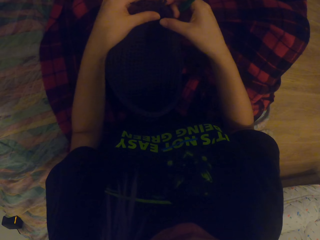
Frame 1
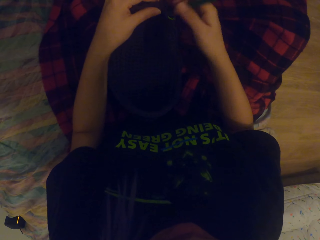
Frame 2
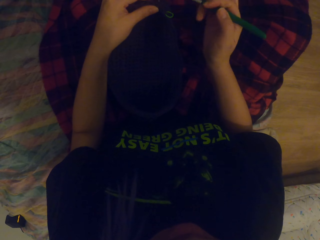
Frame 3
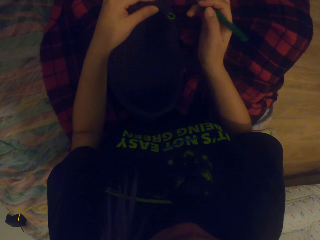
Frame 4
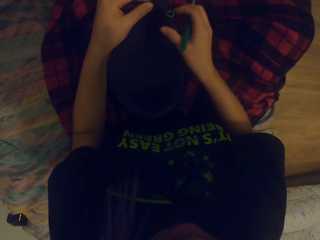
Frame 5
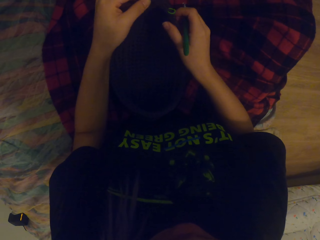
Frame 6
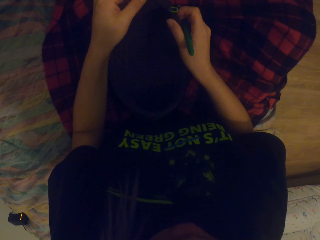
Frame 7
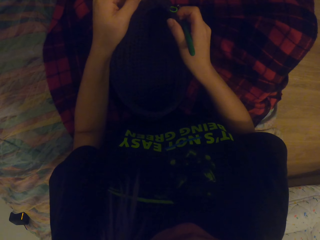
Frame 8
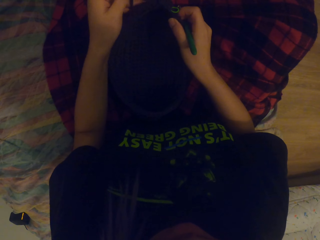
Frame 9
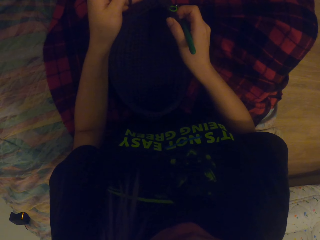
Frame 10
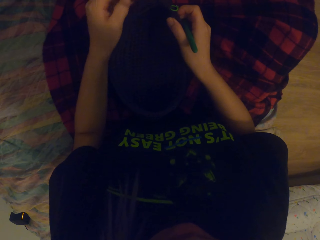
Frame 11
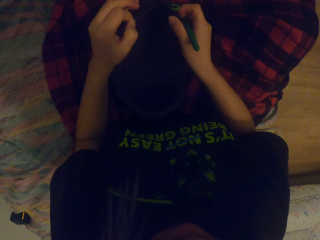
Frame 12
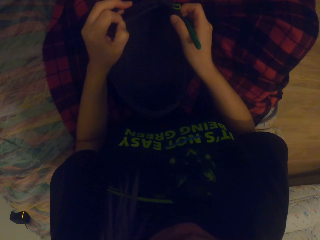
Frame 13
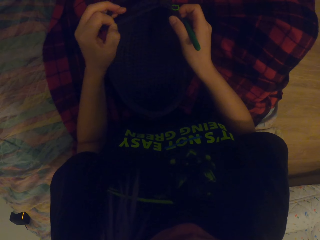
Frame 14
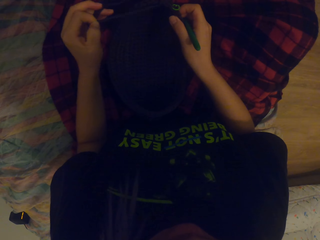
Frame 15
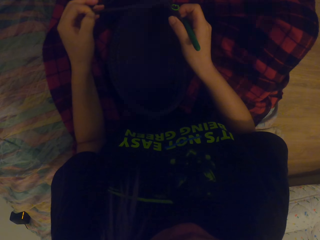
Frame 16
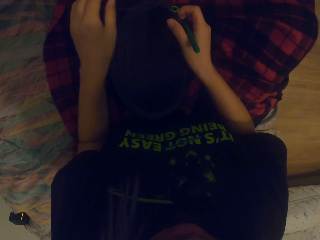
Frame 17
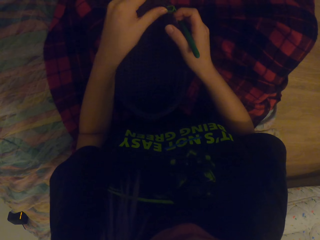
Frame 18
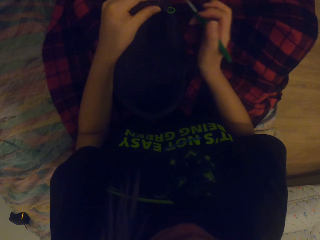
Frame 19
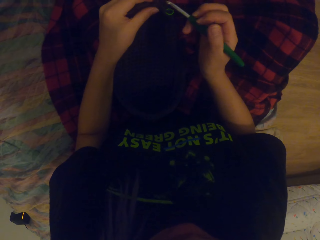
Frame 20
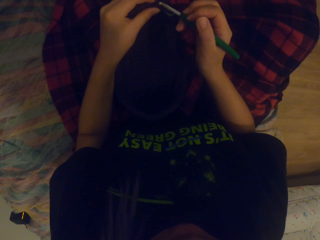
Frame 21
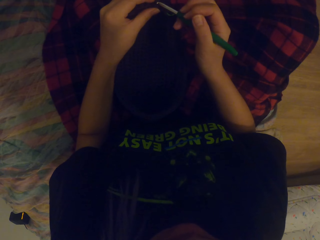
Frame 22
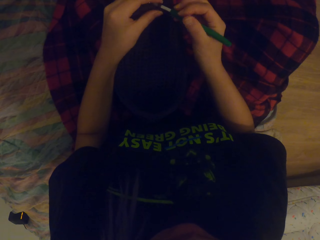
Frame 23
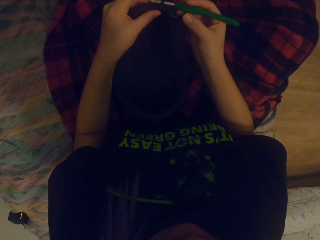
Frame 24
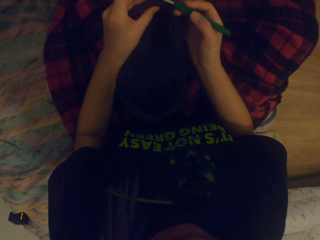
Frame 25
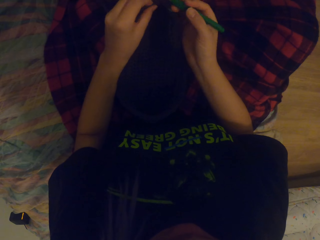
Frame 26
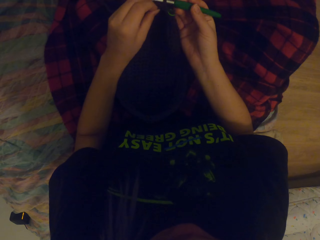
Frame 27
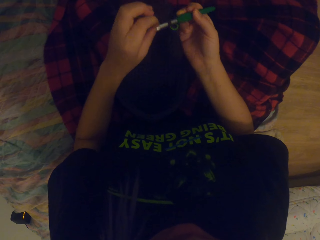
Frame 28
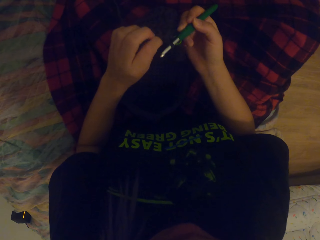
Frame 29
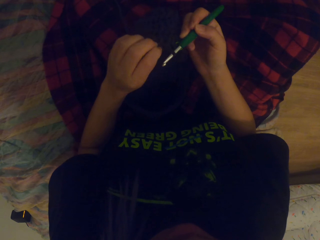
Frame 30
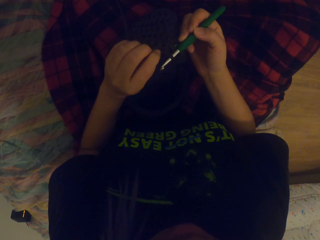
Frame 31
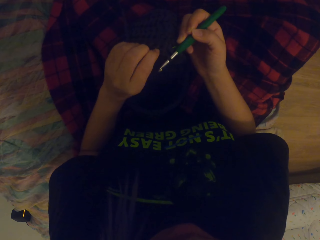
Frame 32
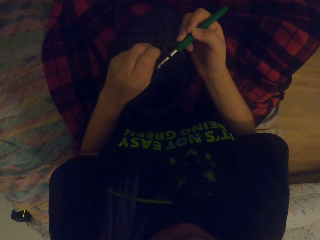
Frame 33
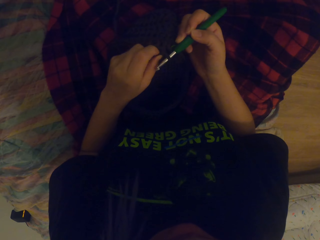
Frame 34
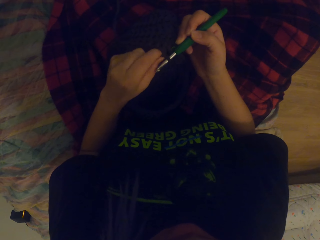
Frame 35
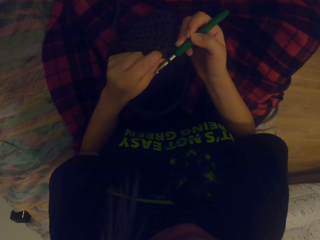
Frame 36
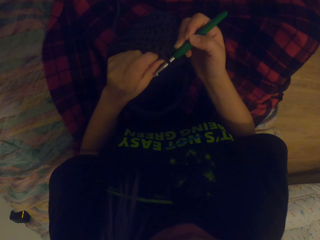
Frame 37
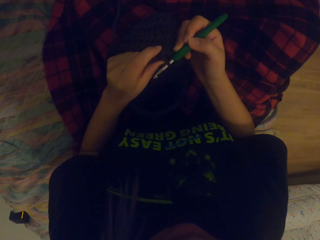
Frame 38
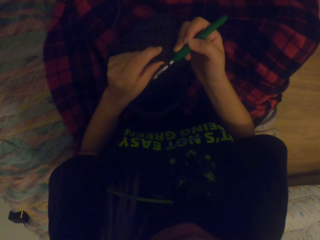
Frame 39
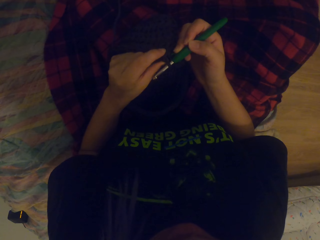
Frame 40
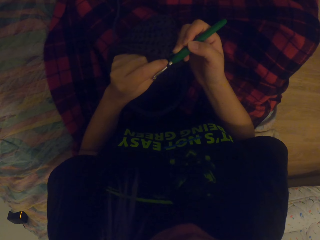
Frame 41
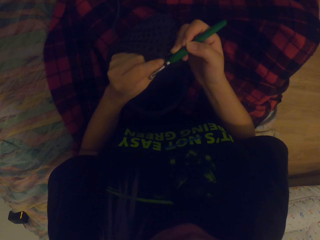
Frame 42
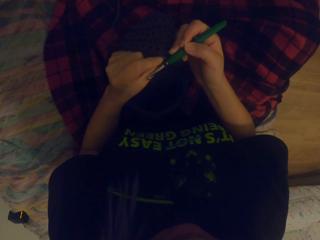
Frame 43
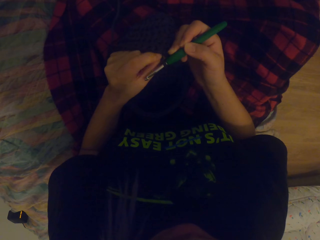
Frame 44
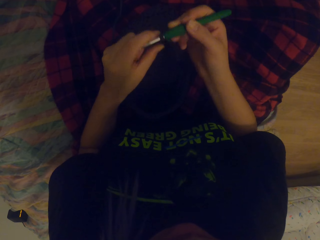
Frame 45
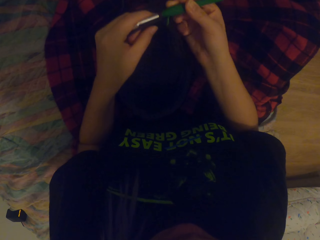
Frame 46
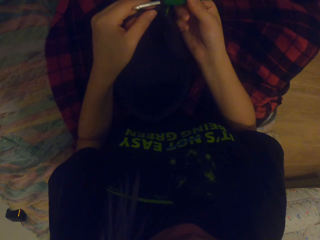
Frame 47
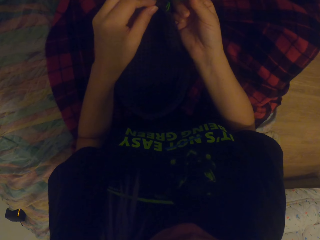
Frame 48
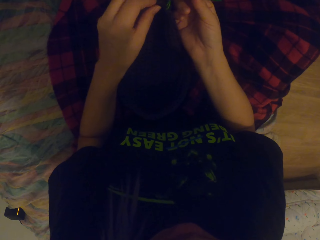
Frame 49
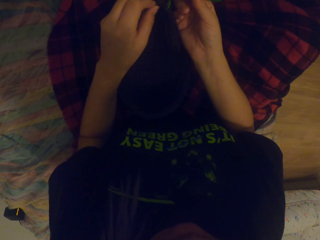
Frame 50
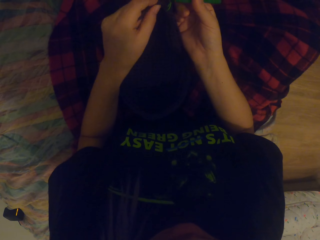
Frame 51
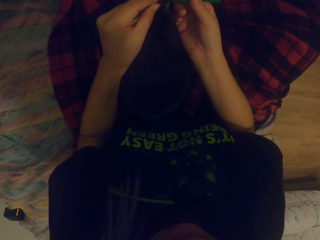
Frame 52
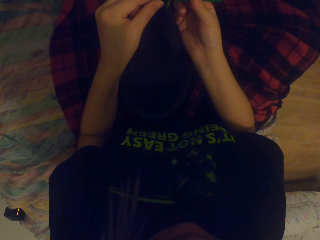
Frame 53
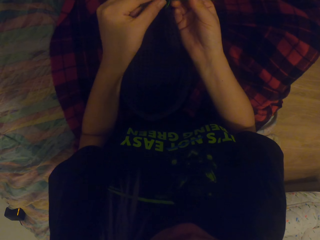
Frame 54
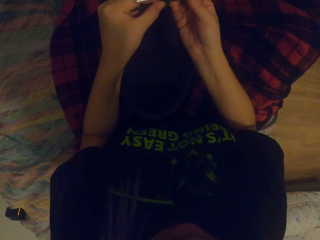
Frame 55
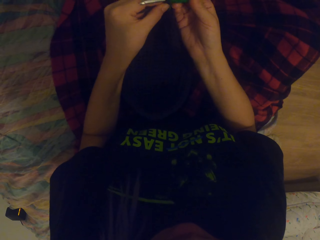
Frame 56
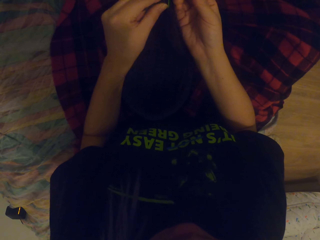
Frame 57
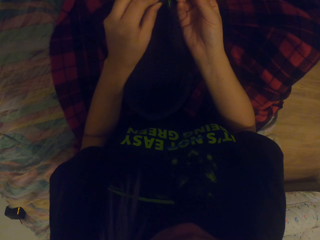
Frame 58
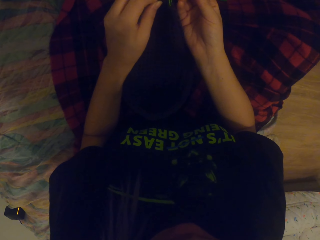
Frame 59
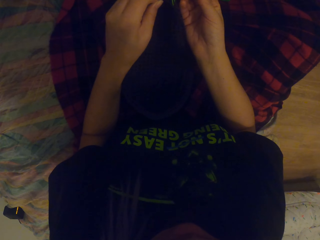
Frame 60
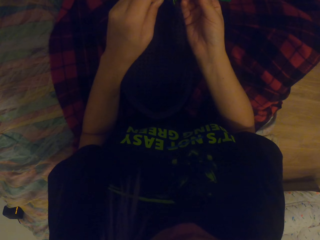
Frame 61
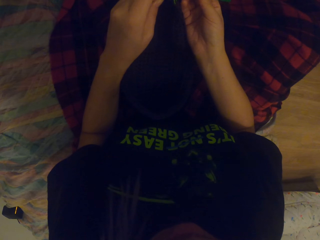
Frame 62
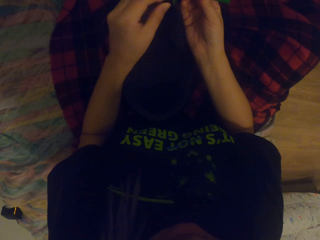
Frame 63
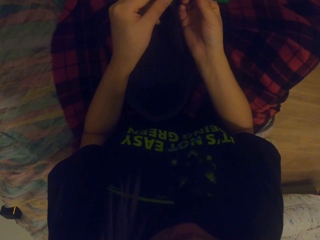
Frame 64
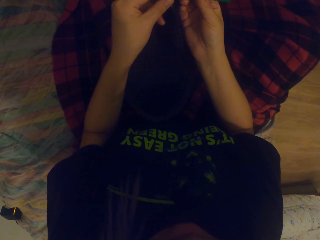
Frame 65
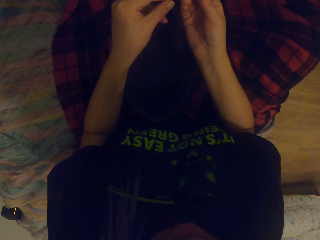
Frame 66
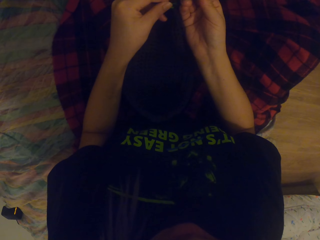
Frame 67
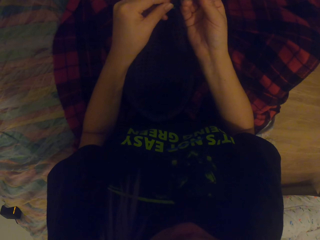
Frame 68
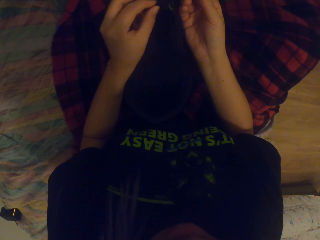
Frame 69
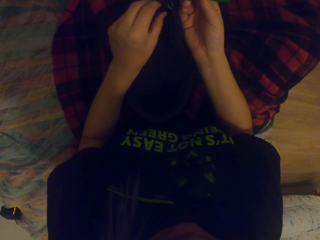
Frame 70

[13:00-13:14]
The camera wearer passes the thread to the left hand. They touch the fabric. They pull the thread. They touch the fabric. They put the thread in the fabric. They move the fabric. They look at the fabric. They move the fabric. They lift the fabric. They adjust the thread. They touch the fabric.

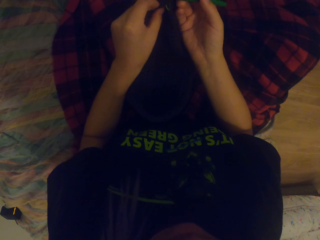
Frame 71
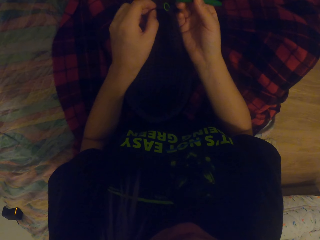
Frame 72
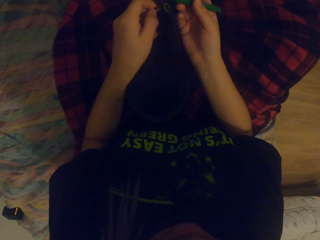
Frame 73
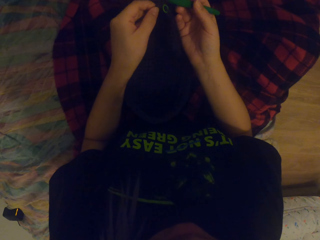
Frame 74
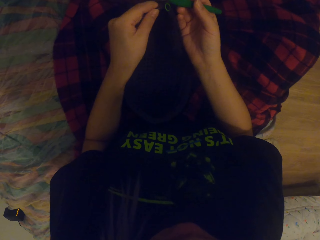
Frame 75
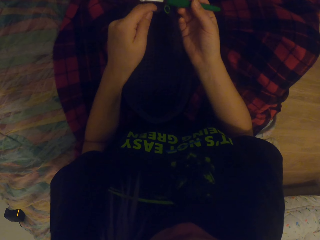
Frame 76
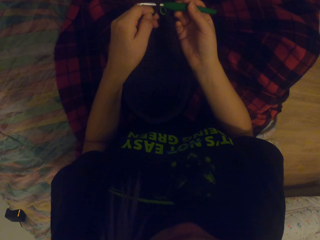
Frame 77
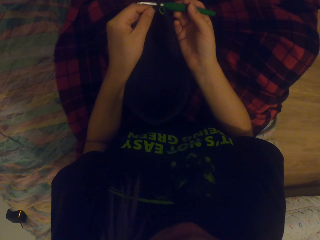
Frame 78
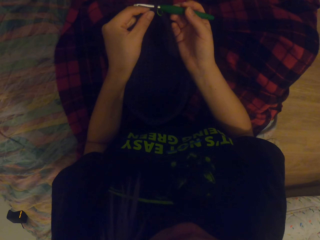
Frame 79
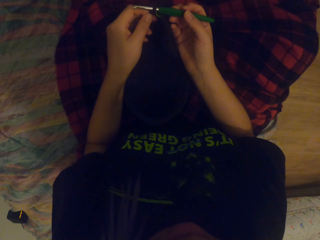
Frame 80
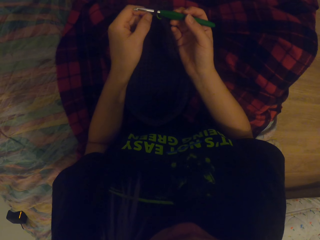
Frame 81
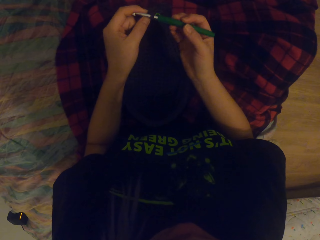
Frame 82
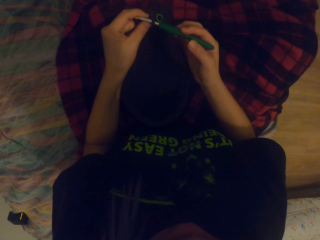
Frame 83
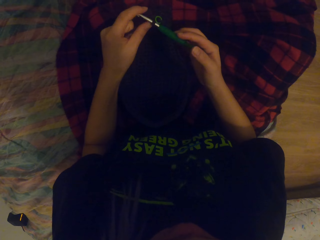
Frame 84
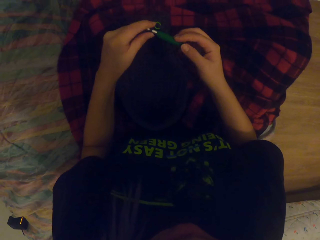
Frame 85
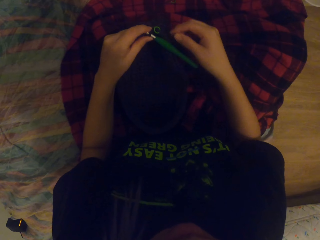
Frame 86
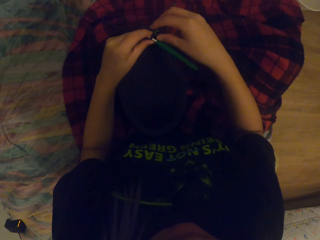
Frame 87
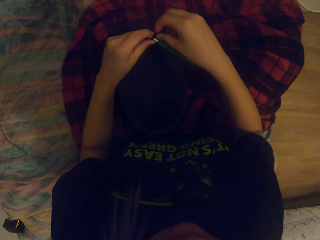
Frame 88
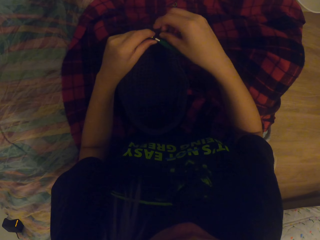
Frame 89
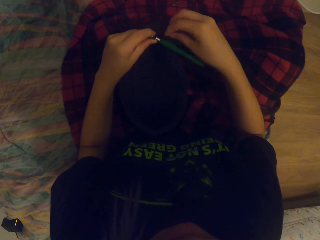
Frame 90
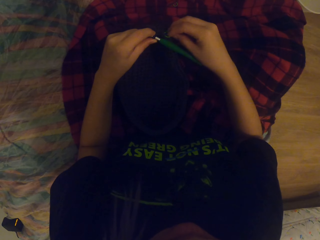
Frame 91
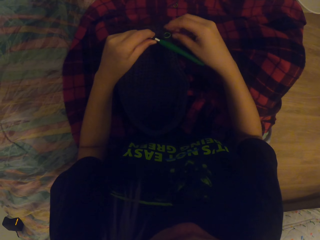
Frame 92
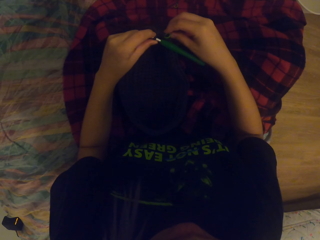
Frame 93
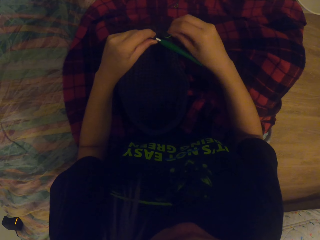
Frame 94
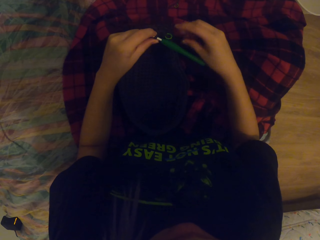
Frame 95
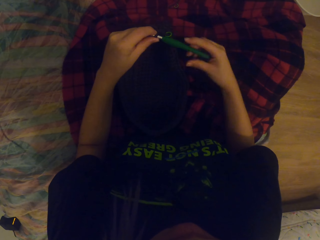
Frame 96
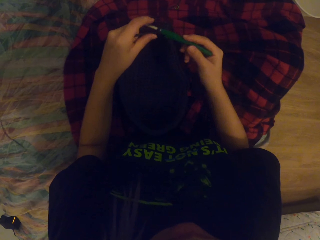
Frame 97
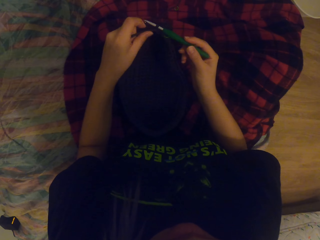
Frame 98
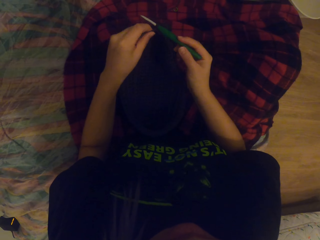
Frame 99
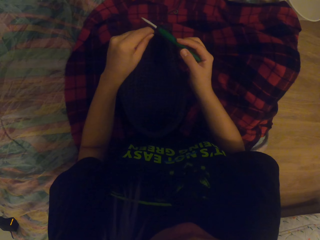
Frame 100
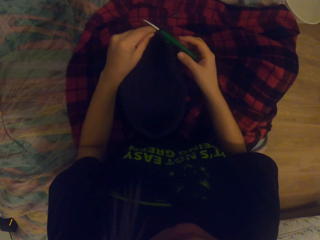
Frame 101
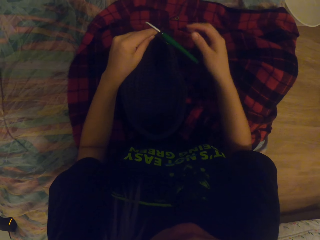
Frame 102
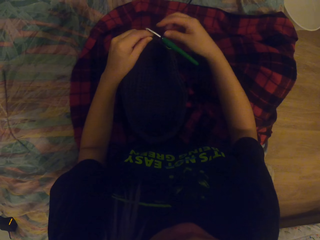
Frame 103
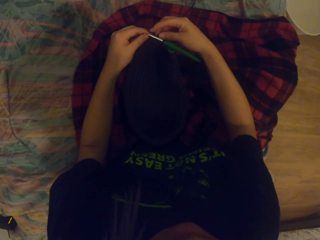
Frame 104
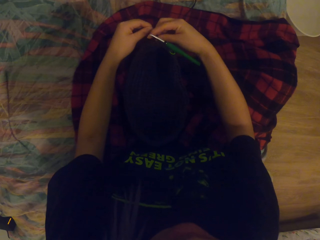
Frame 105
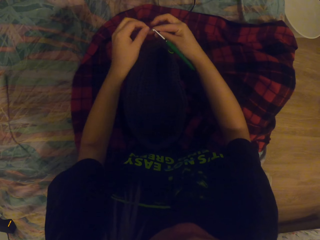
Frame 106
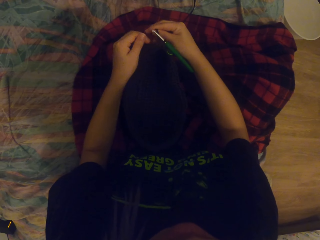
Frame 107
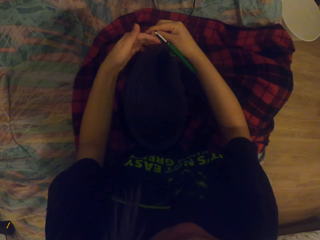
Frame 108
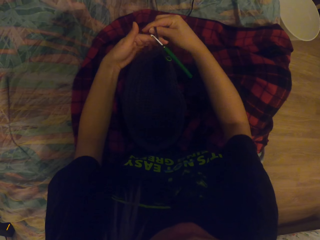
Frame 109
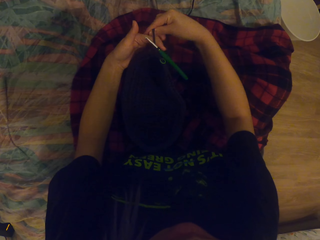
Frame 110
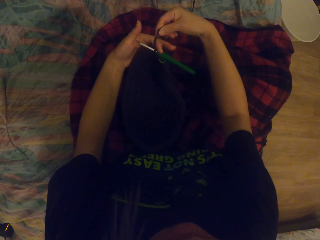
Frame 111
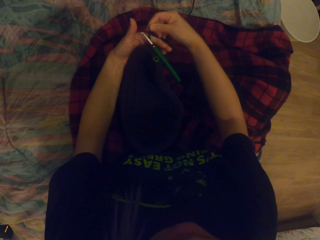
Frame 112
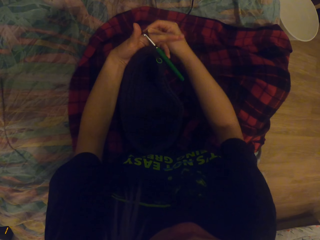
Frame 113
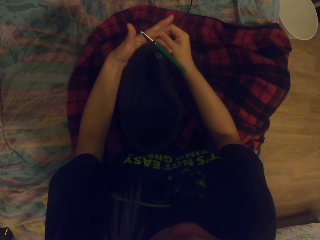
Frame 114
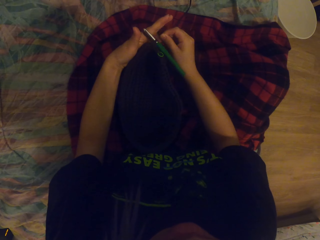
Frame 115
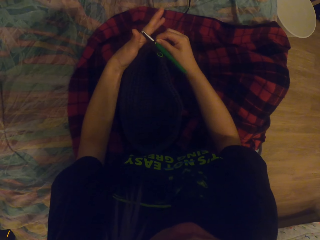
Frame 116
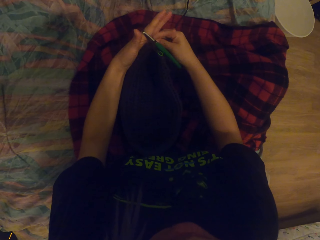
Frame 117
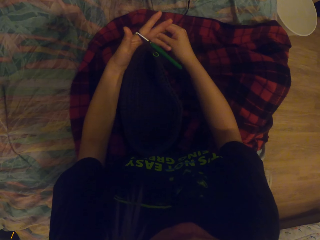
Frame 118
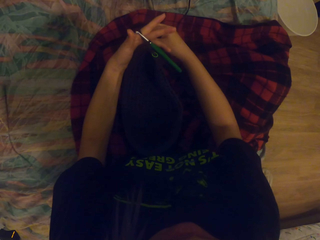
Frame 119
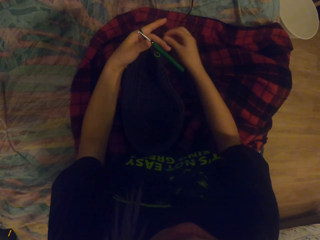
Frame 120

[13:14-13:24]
The camera wearer passes the needle to the left hand. They touch the fabric. They hold something. They take the needle. They pass the thread to the right hand. They hold yarn wool. They roll the thread on the fingers.
